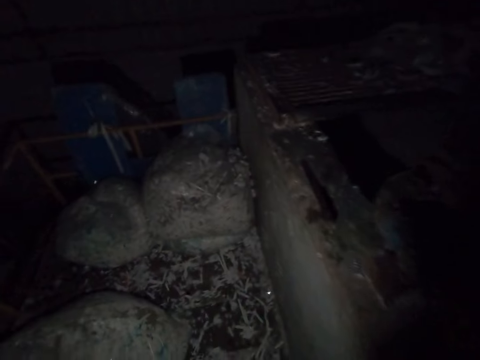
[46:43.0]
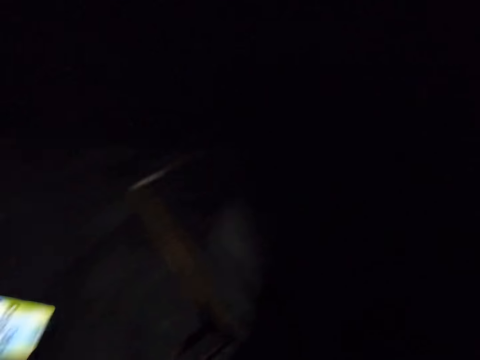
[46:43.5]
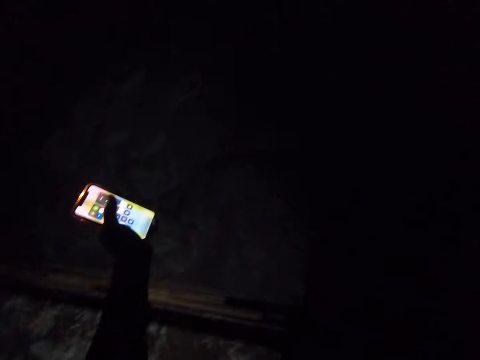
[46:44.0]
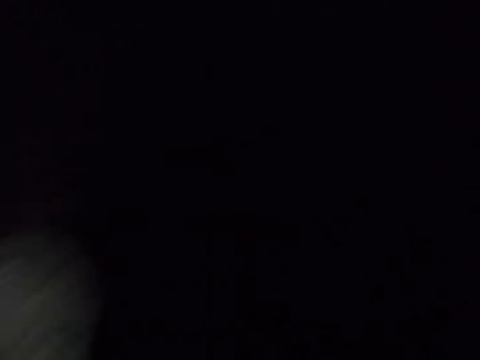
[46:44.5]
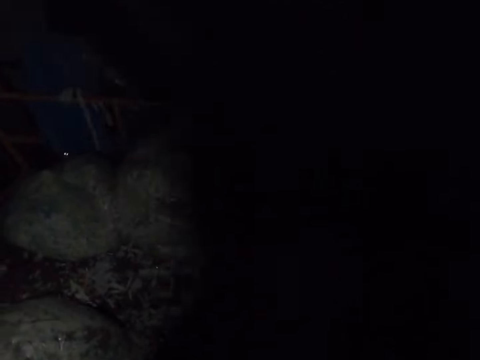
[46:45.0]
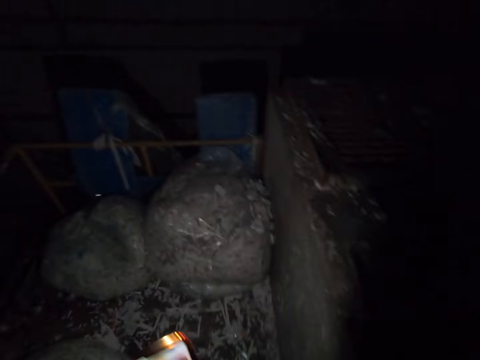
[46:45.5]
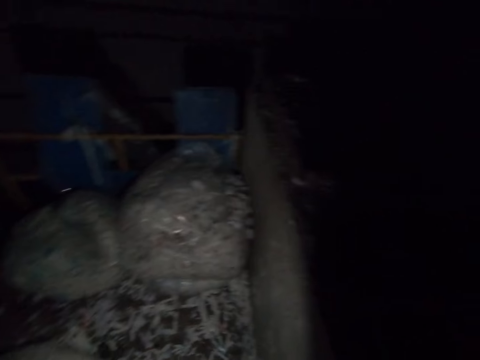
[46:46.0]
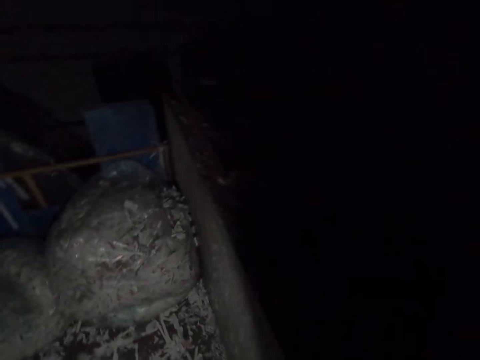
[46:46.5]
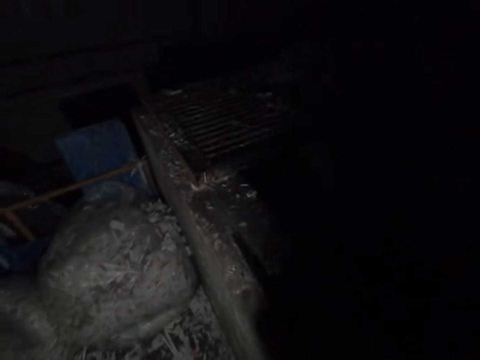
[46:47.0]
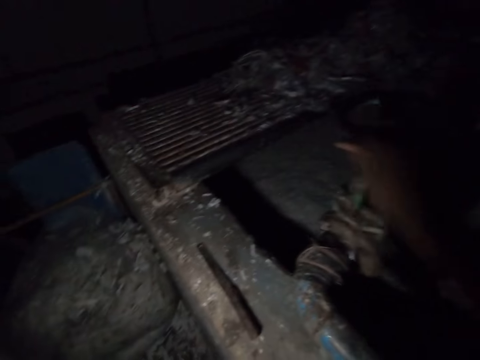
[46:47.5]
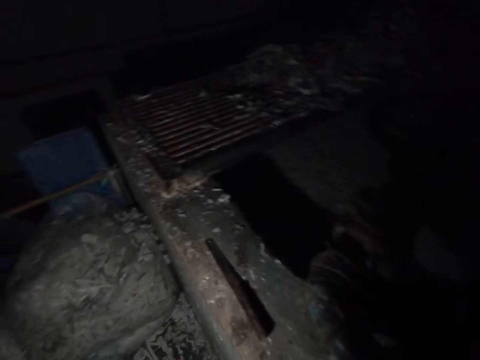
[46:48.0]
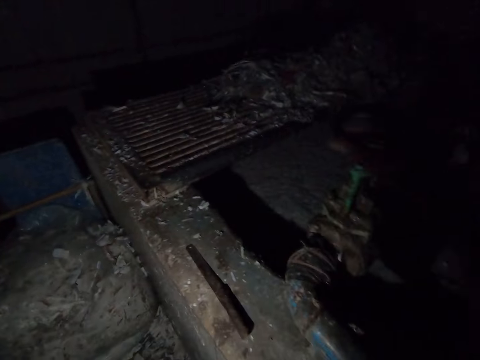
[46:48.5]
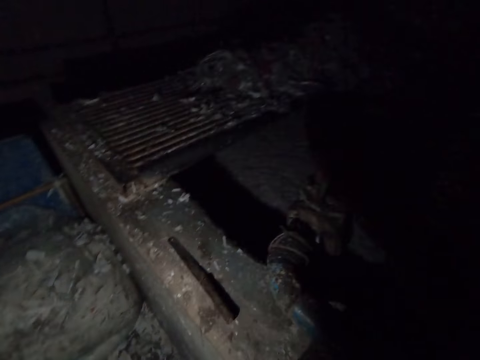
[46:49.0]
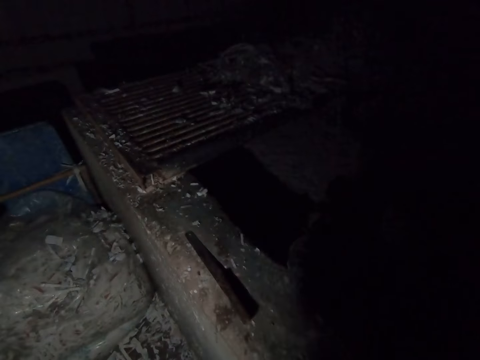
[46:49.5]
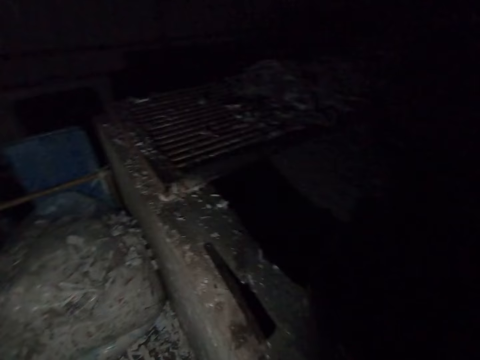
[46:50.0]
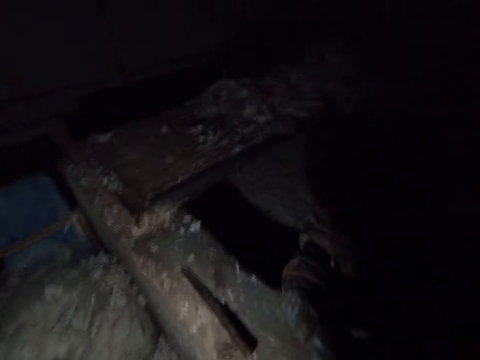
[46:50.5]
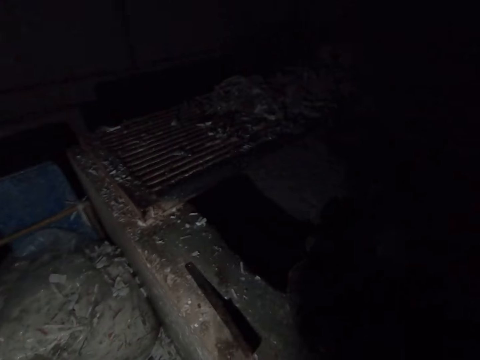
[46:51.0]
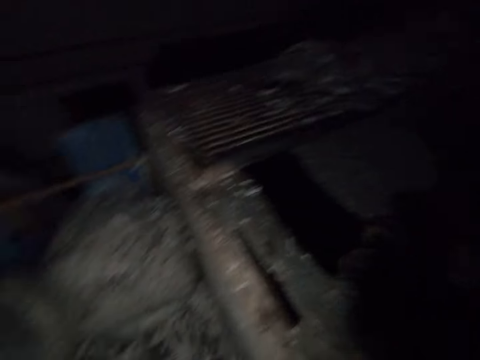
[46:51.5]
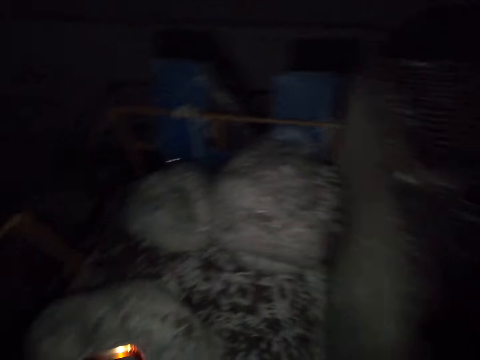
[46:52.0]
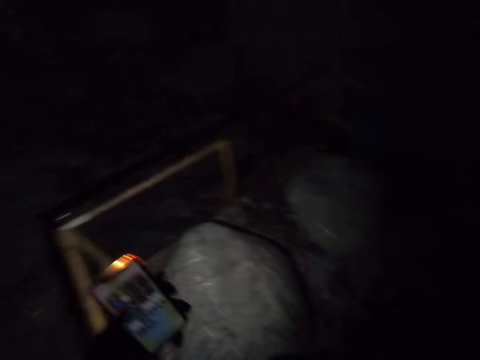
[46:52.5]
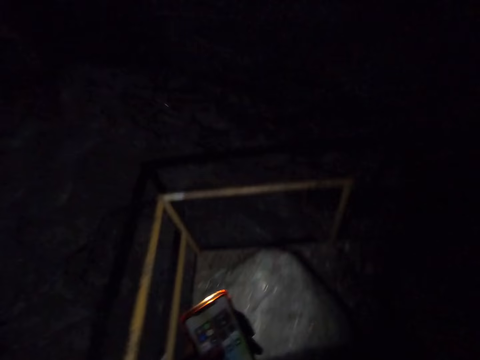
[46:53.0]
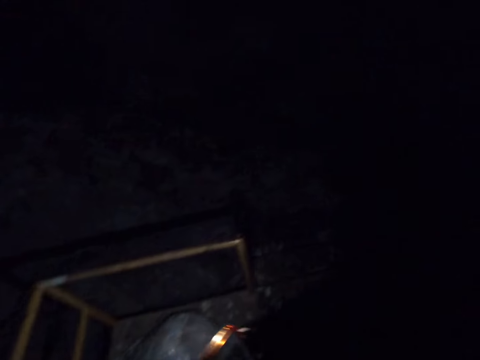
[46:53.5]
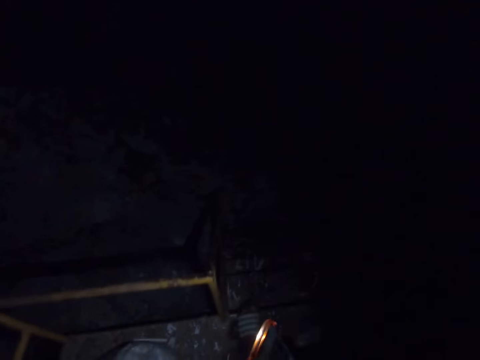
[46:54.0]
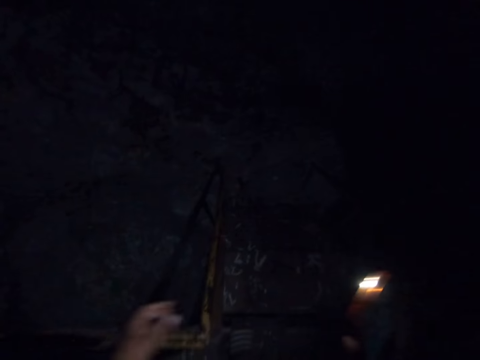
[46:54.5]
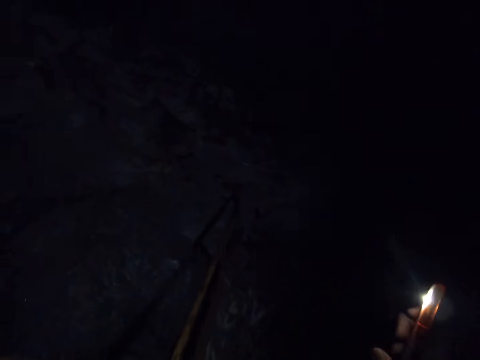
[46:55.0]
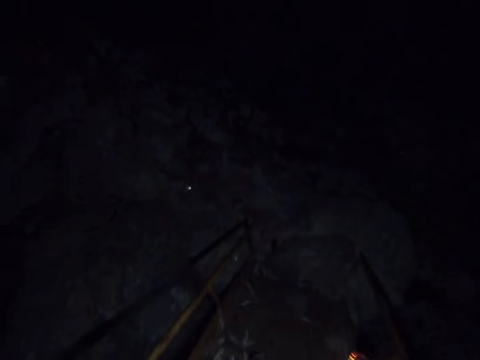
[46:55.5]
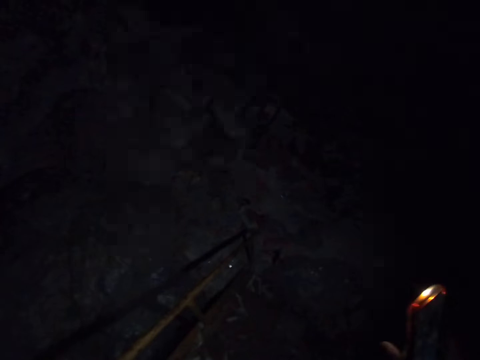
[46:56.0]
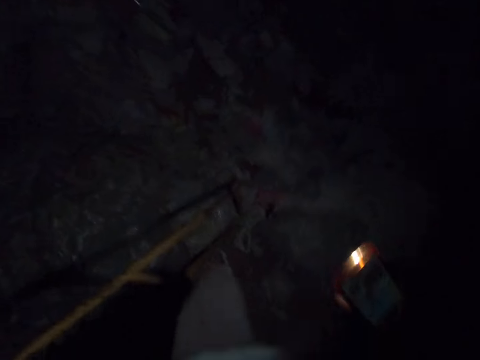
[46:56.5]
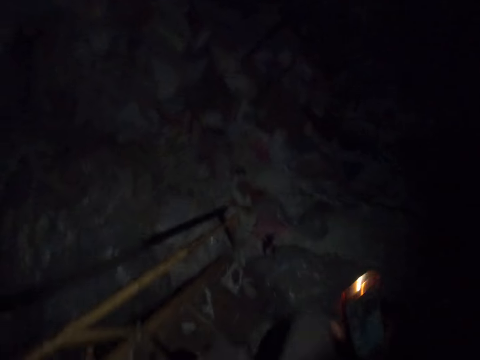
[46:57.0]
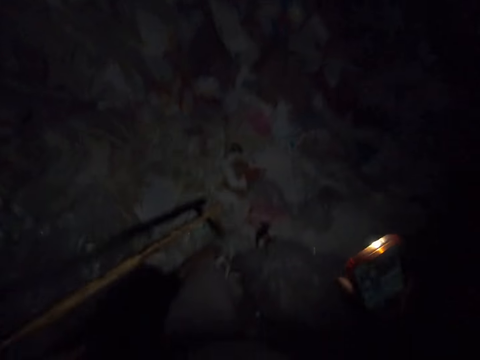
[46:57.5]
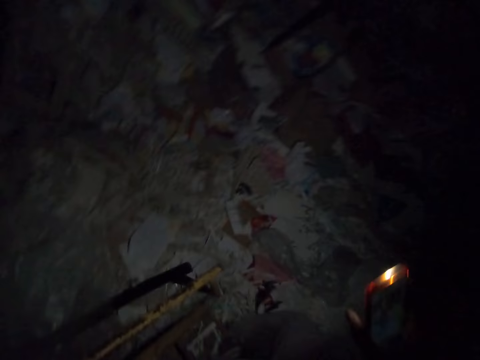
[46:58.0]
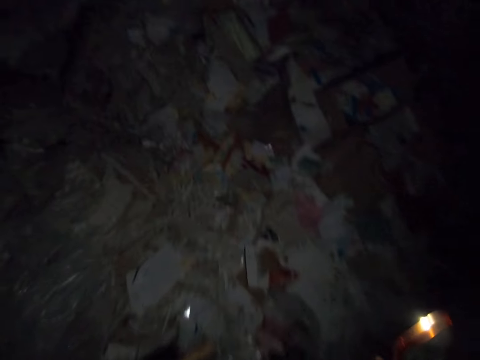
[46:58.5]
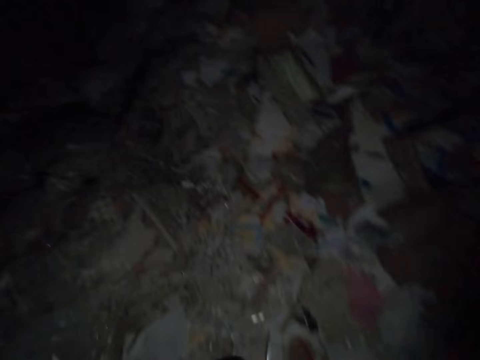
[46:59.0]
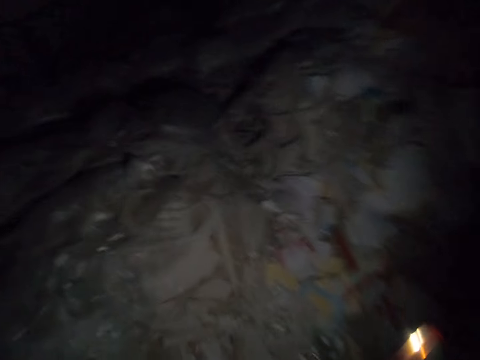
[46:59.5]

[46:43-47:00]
The camera wearer interacts with a man and another man. He adjusts a pump with his right hand. He looks around the room. He walks down the stairs.

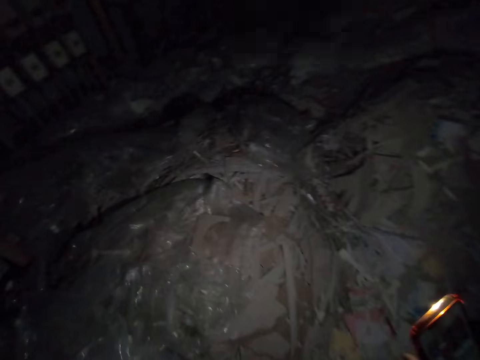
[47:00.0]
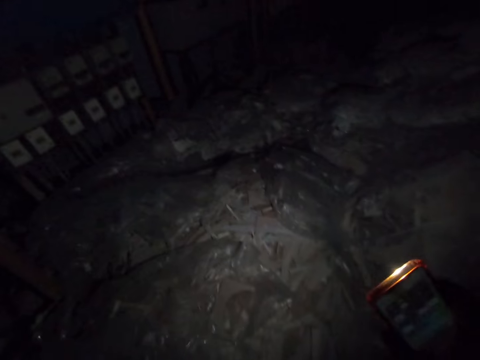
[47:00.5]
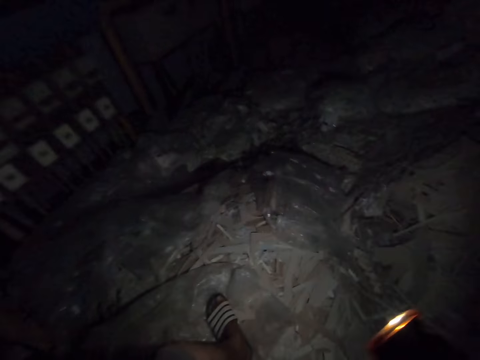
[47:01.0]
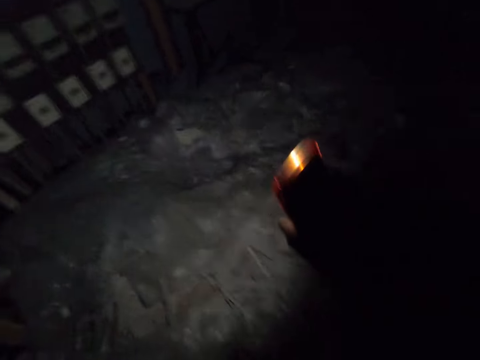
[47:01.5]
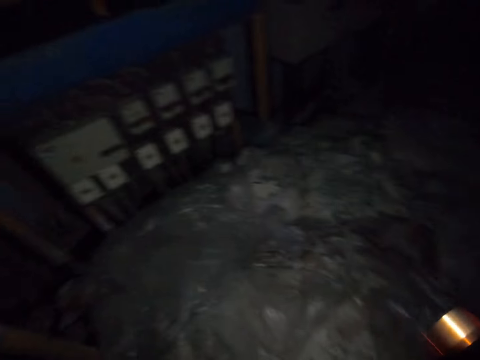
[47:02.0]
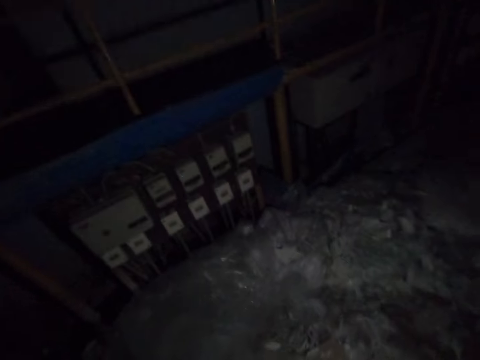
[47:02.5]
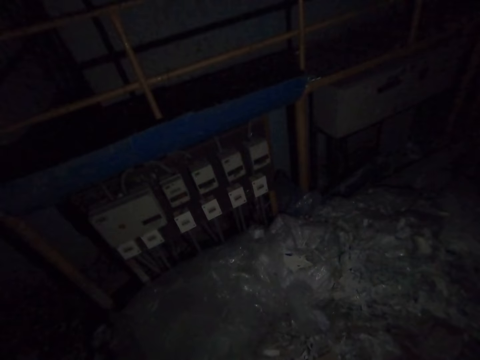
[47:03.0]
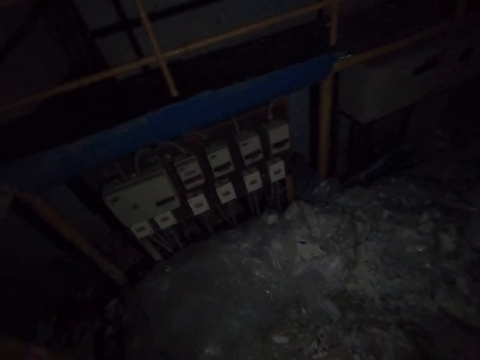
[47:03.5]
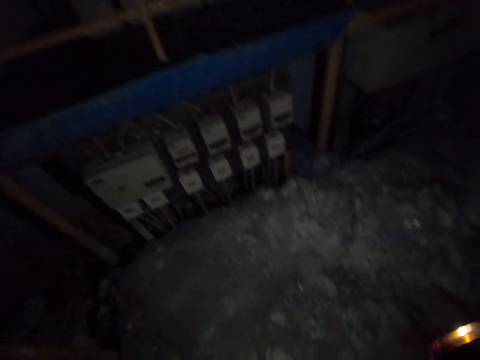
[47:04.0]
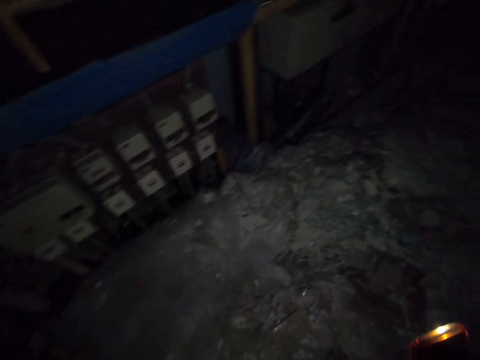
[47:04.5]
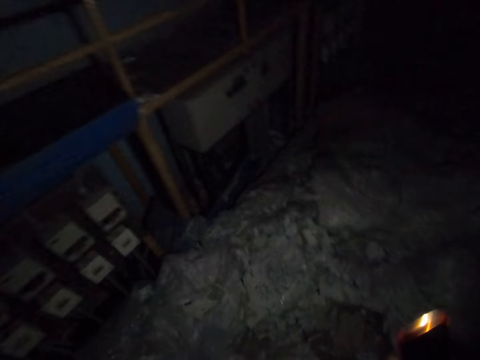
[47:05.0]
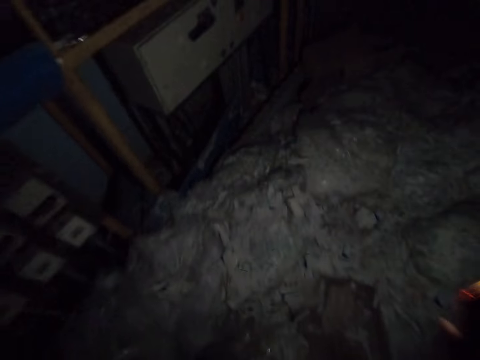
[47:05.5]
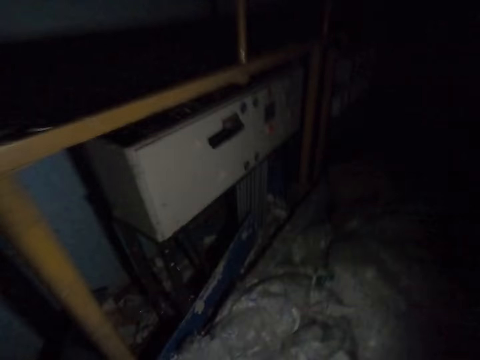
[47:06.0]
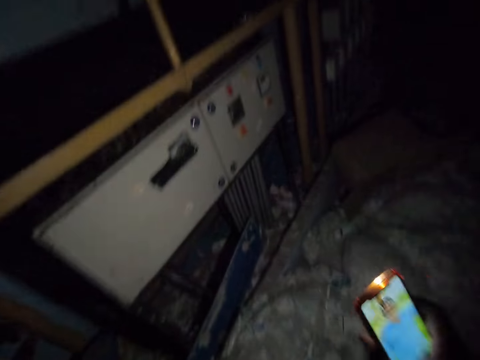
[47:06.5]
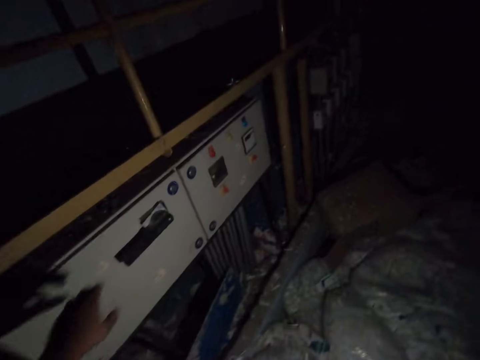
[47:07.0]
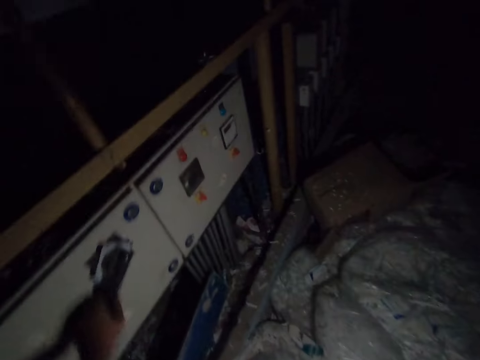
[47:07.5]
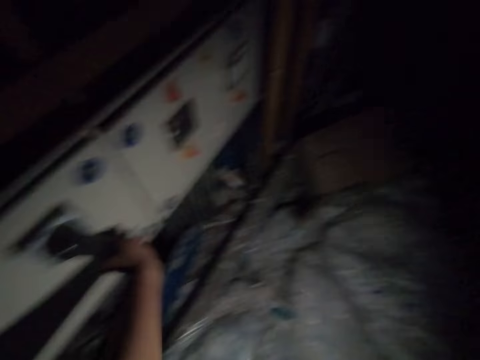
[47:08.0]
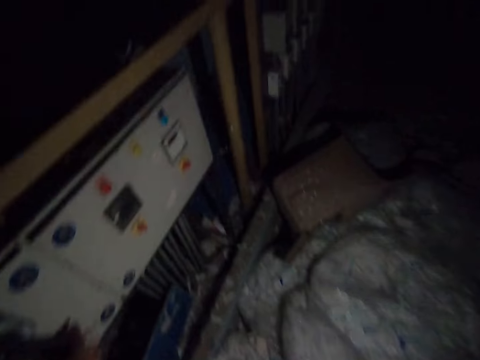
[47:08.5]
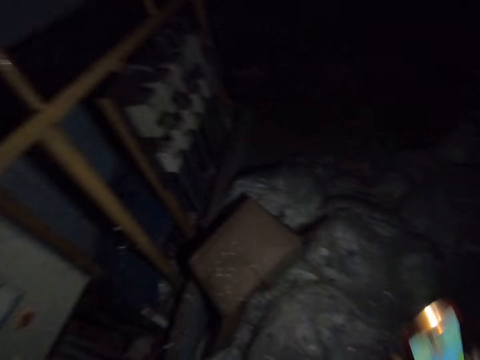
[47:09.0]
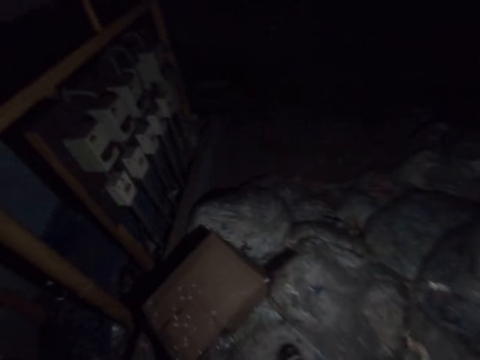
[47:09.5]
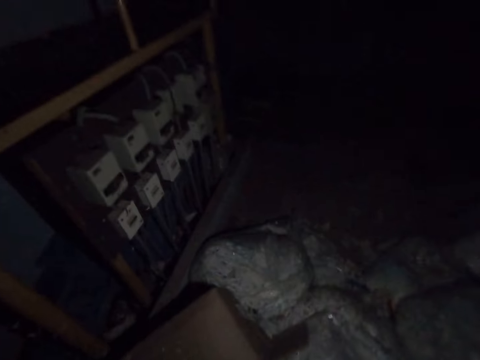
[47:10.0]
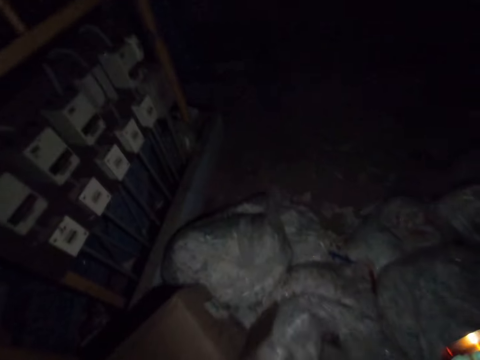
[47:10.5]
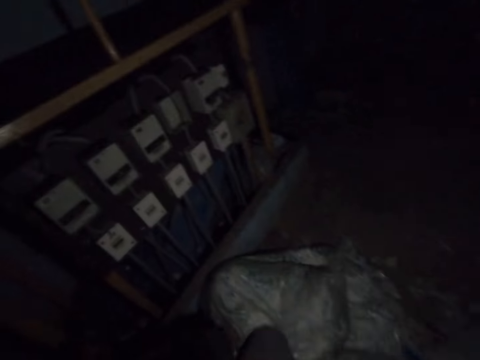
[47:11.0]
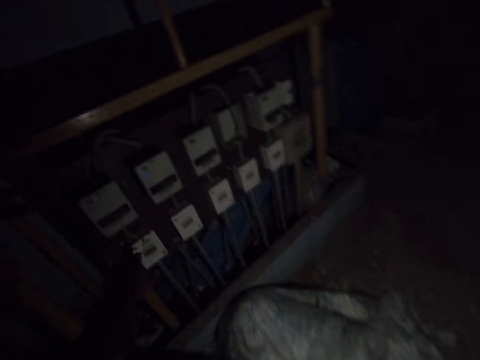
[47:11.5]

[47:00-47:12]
The camera wearer walks on the papers. He adjusts a switch gear with his left hand. He turns the knob. He walks on the papers.
